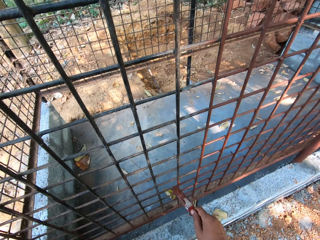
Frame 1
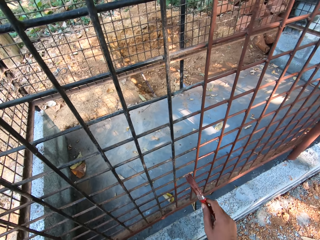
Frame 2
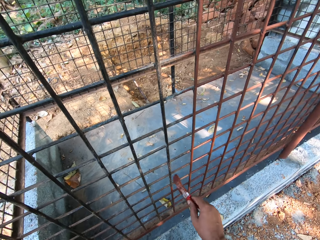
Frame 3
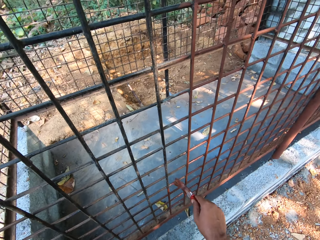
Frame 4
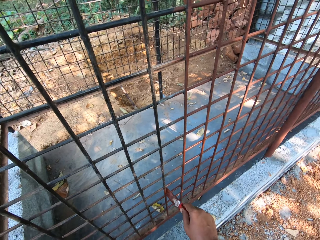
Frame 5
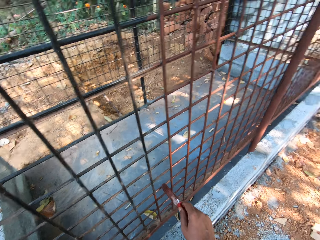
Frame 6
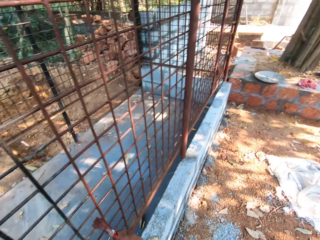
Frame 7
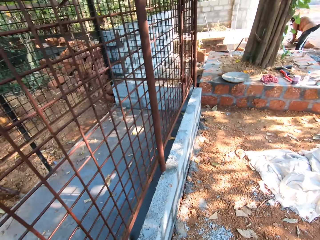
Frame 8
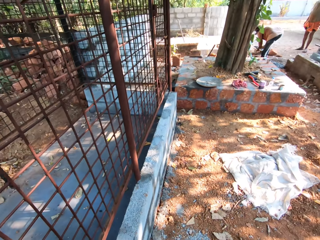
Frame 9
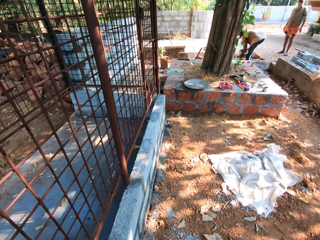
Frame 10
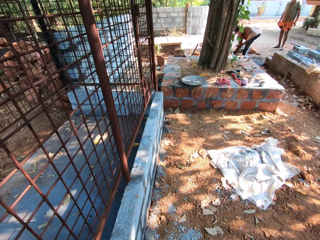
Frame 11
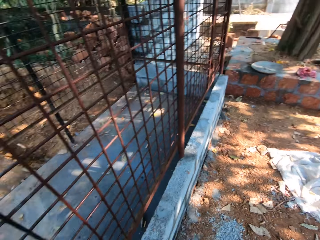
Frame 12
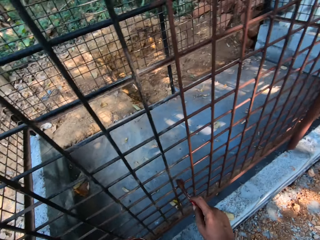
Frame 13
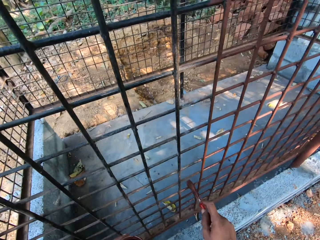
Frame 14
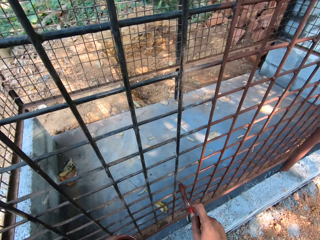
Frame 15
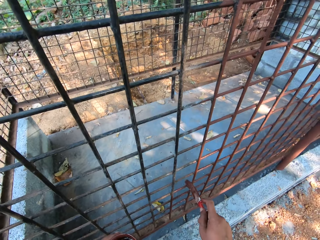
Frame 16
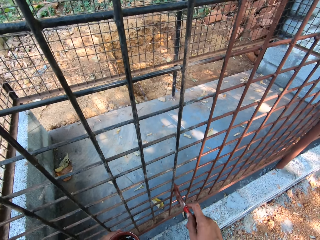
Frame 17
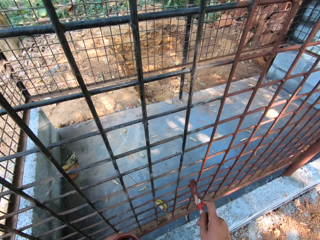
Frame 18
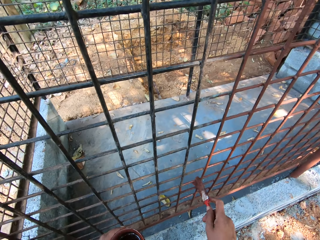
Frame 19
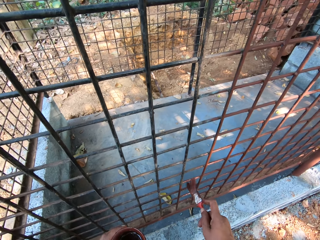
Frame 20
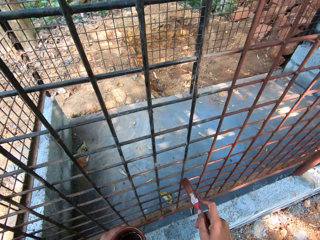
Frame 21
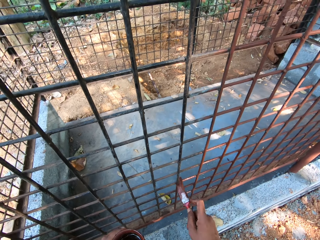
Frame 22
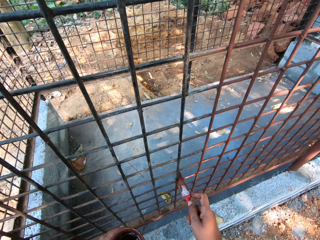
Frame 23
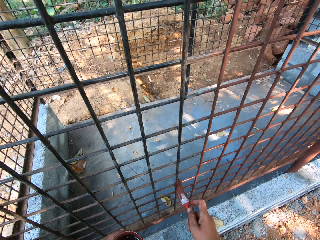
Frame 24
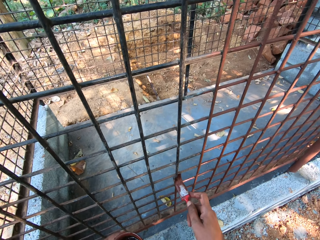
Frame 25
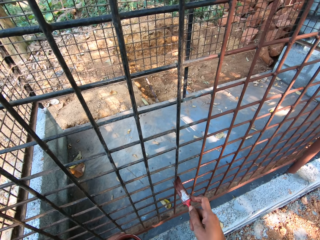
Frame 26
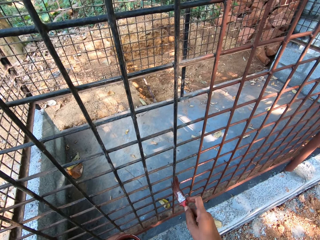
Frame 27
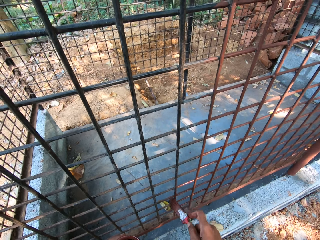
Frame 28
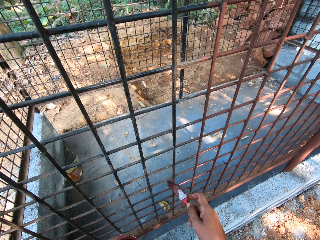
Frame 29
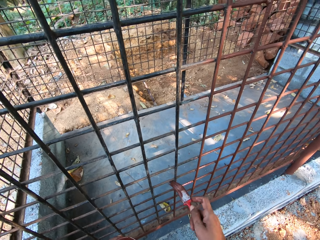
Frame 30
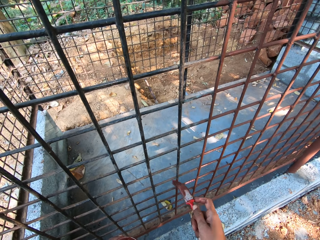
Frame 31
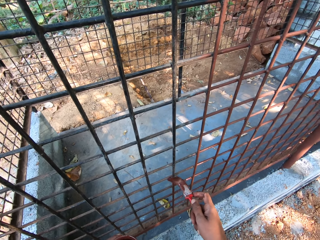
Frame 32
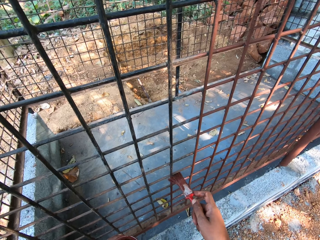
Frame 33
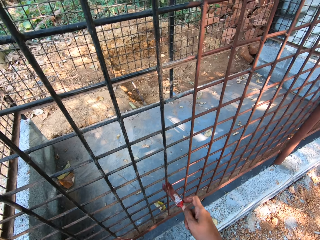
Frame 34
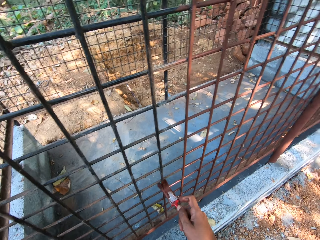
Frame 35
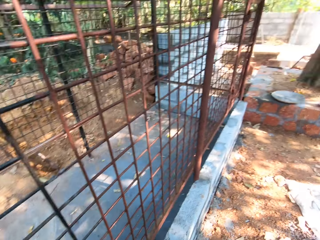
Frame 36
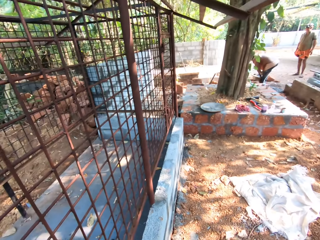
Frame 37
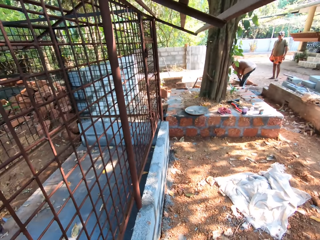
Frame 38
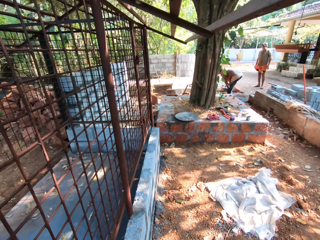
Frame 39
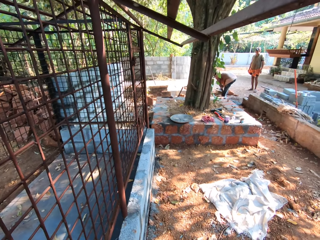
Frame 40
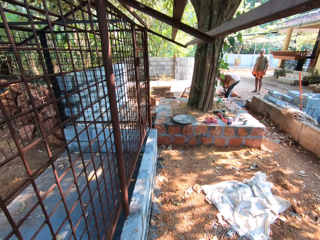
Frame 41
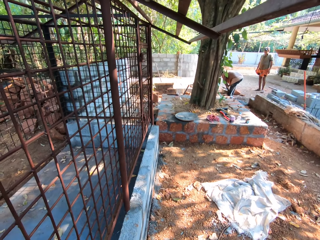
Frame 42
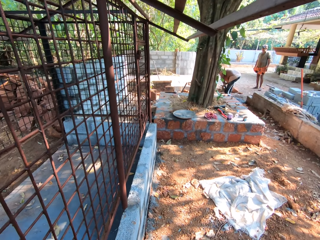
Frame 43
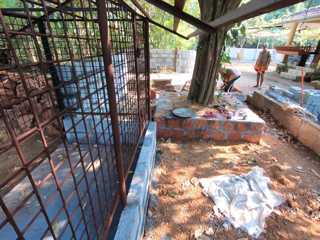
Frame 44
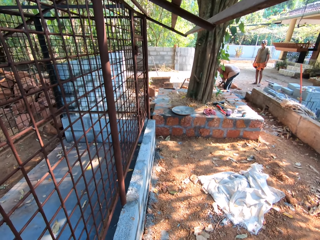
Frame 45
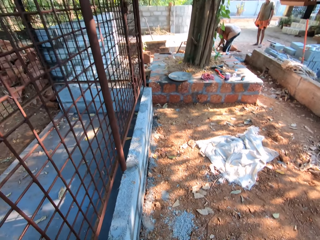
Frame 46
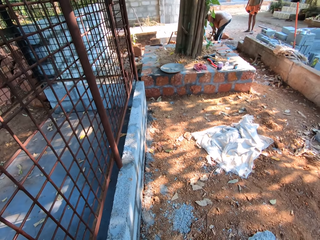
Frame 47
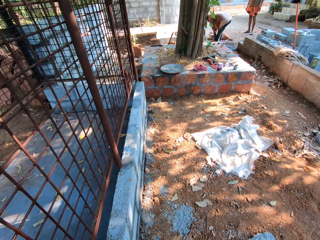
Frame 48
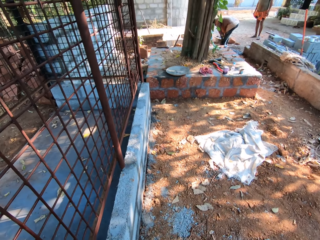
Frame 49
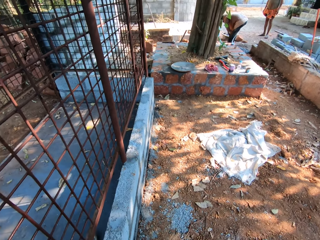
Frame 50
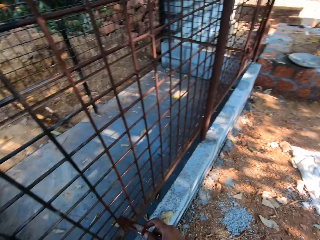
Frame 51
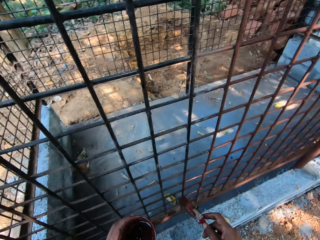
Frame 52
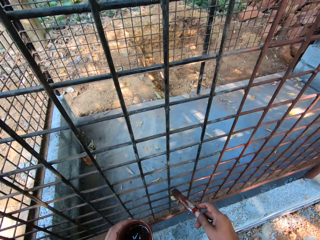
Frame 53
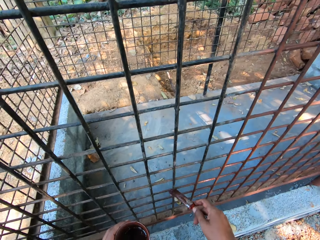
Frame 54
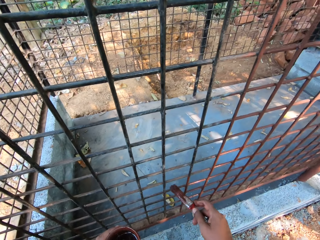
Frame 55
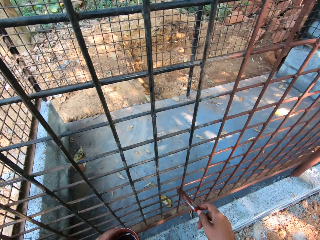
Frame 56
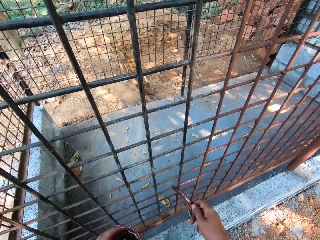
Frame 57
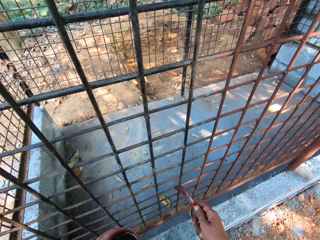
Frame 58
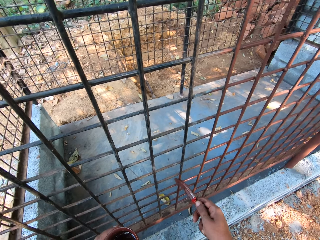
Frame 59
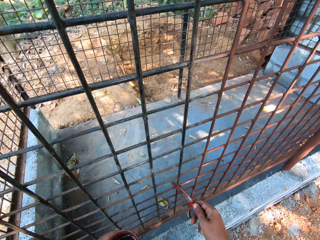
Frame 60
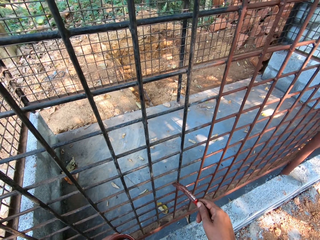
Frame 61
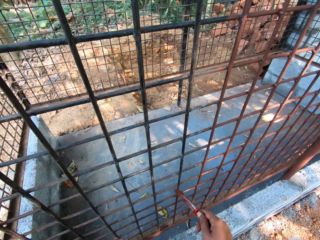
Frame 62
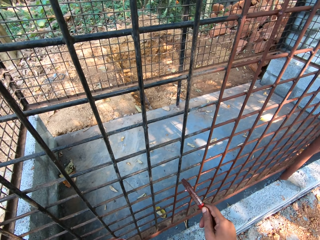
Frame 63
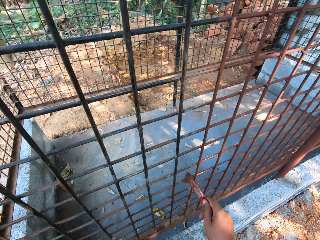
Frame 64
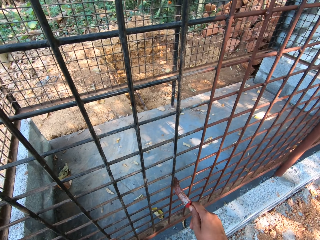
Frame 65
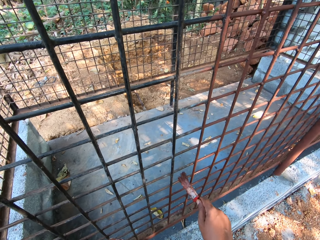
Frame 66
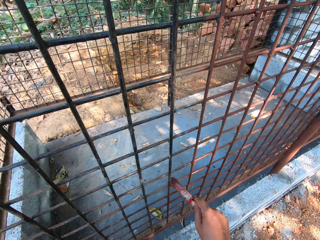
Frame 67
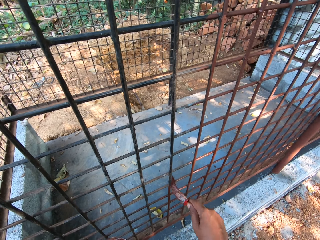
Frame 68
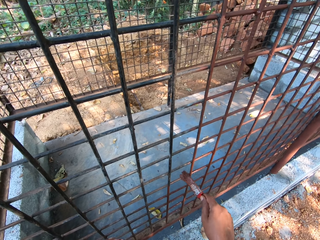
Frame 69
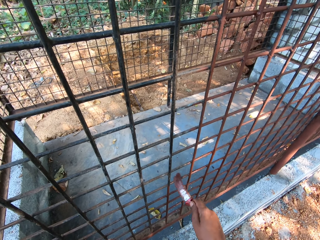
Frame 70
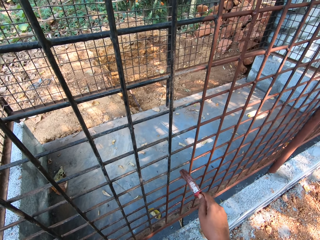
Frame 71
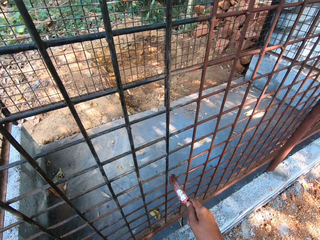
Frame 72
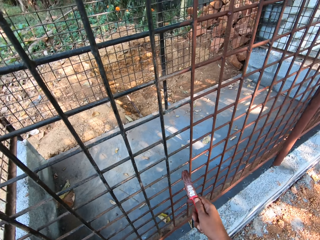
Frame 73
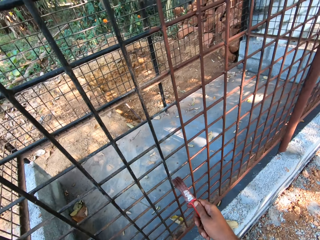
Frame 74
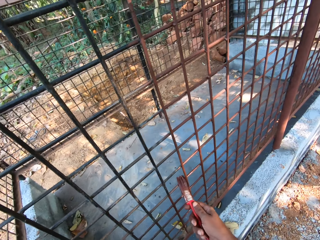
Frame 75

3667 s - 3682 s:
The camera wearer looks around. They paint the cage. They look around. They paint the cage.

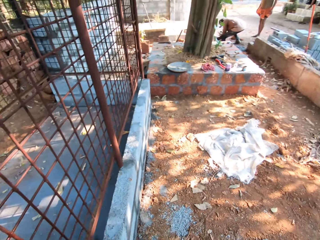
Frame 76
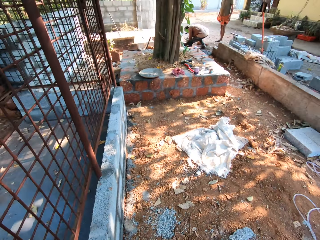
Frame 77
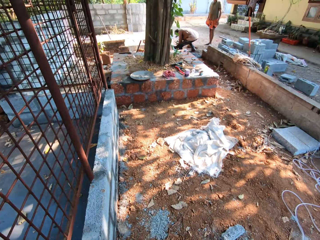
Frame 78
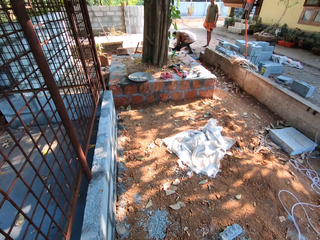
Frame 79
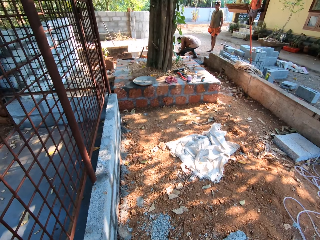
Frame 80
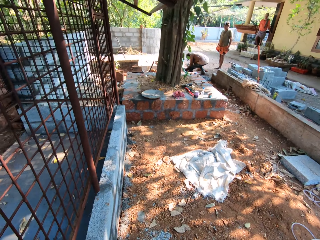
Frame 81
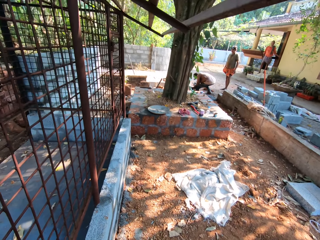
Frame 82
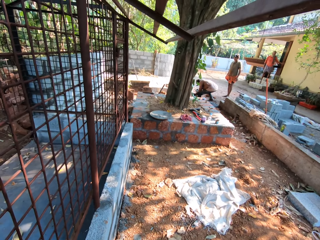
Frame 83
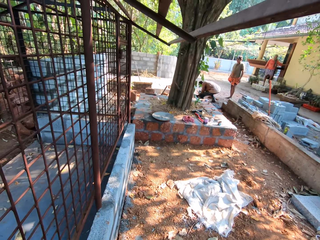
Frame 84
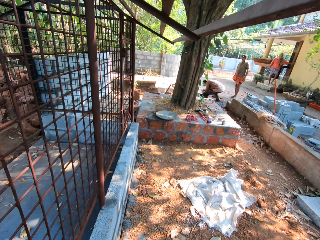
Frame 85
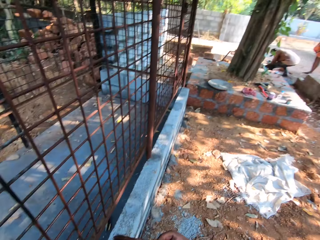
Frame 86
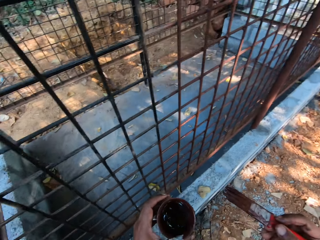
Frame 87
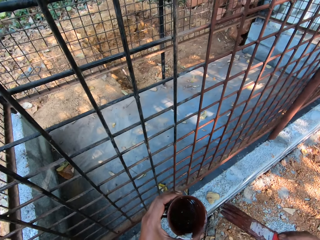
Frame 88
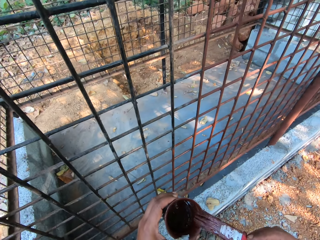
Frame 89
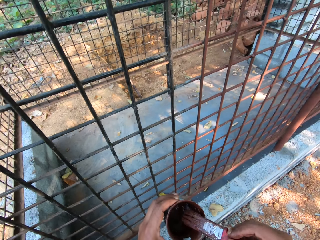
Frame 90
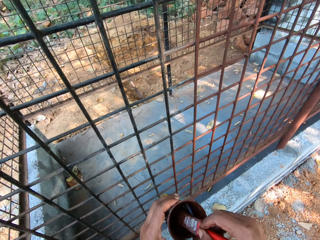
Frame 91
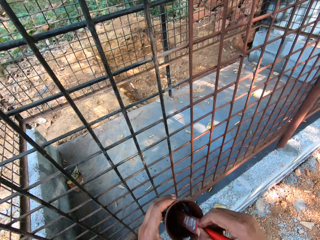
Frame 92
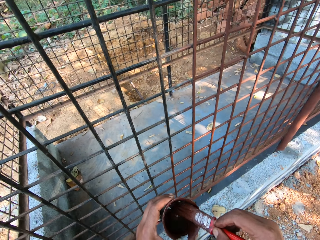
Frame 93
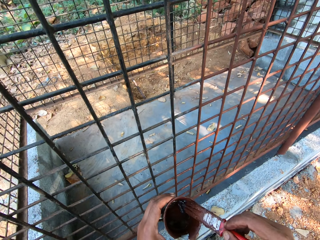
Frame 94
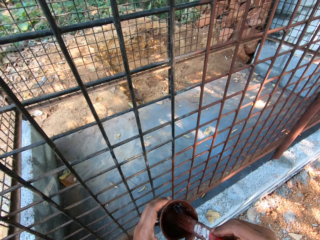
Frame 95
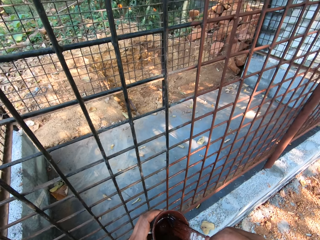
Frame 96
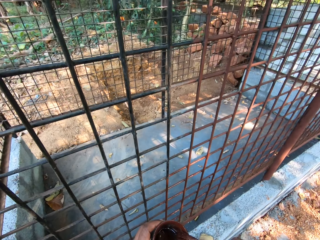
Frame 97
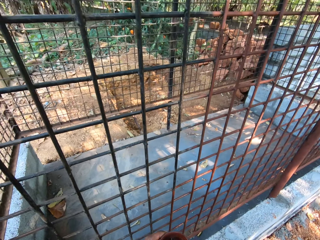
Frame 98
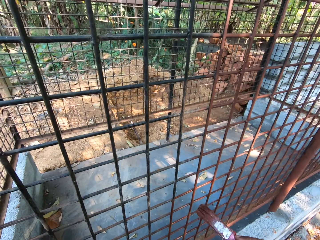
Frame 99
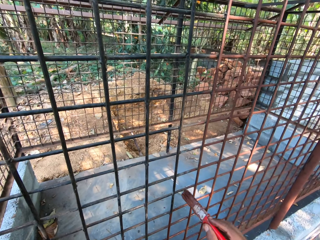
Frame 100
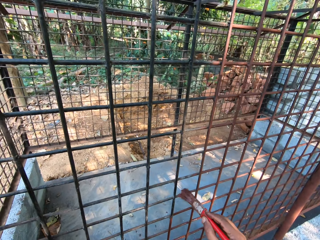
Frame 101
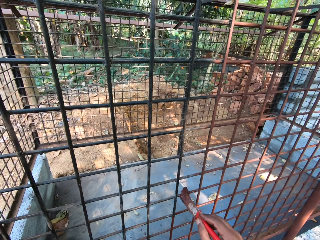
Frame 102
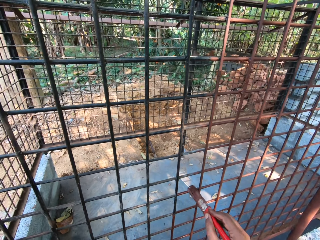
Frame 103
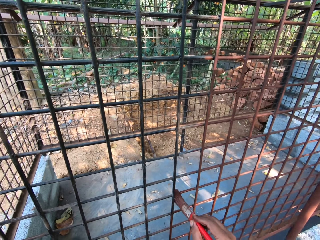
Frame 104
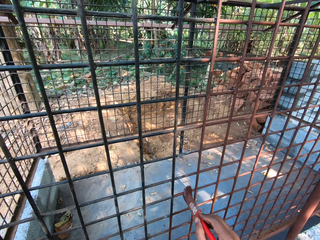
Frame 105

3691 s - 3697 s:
The camera wearer looks around. A man interacts with another man. The first man walks down a staircase. The camera wearer dips the paintbrush in the paint can with his right hand. He dabs the paintbrush on the paint can with his right hand. He paints the cage with the paintbrush in his right hand.
